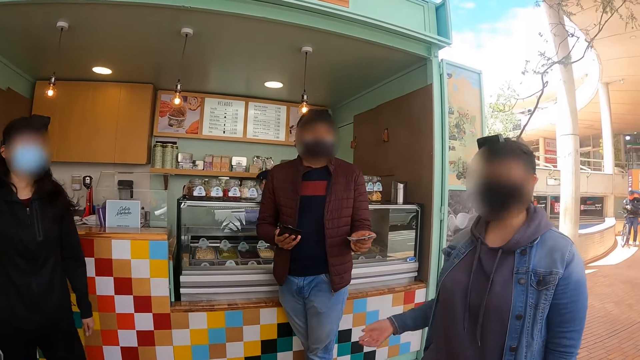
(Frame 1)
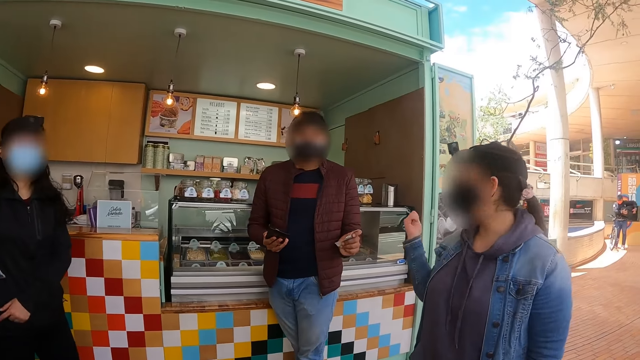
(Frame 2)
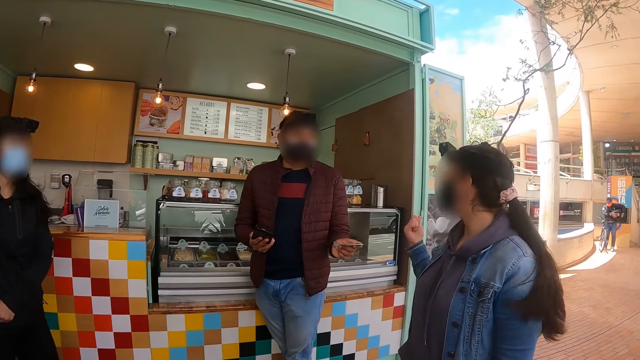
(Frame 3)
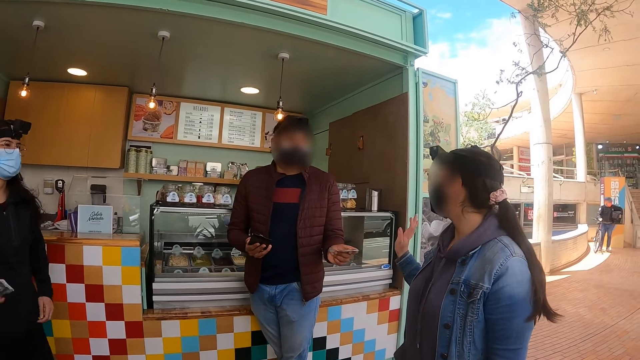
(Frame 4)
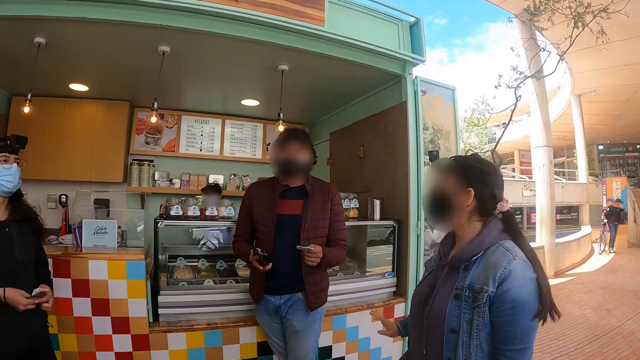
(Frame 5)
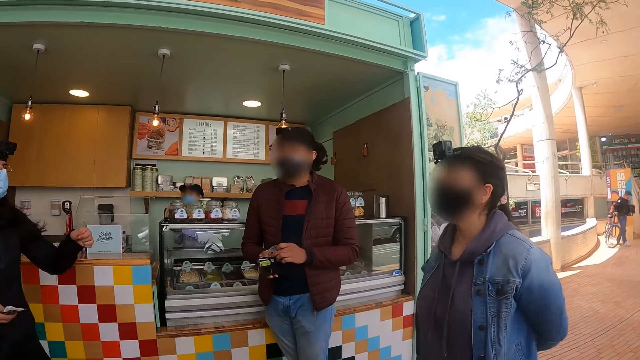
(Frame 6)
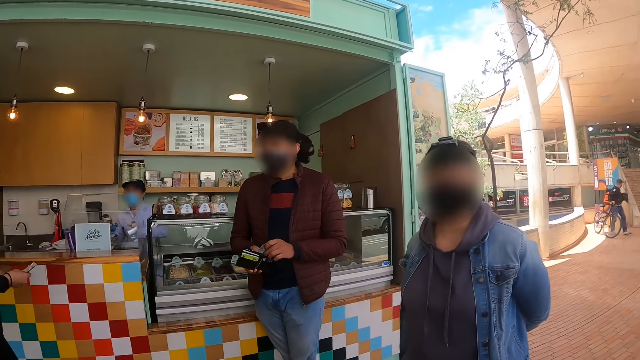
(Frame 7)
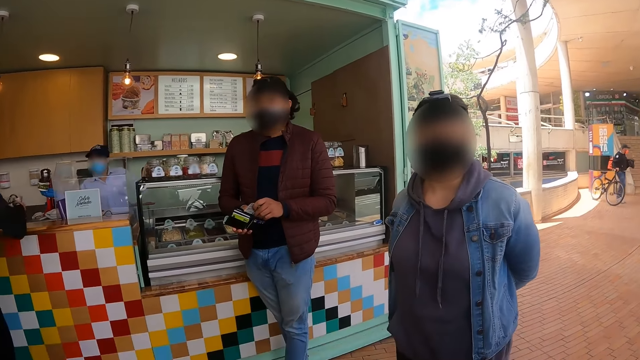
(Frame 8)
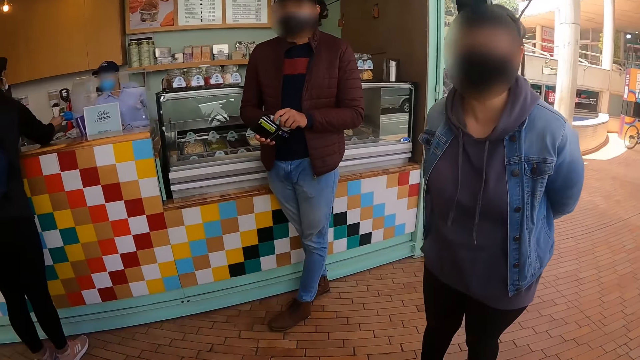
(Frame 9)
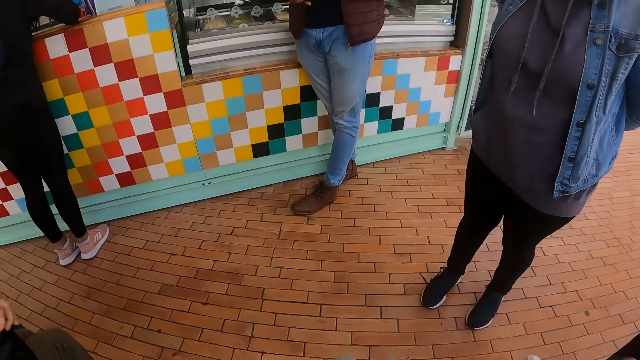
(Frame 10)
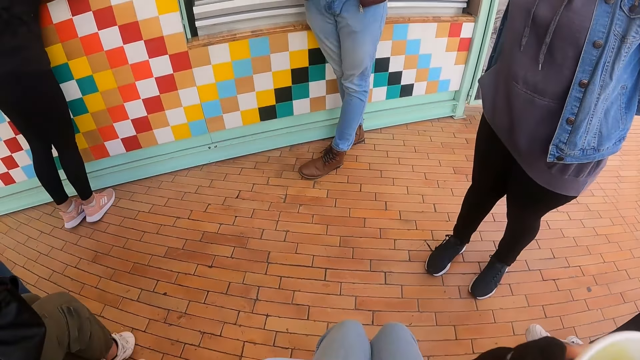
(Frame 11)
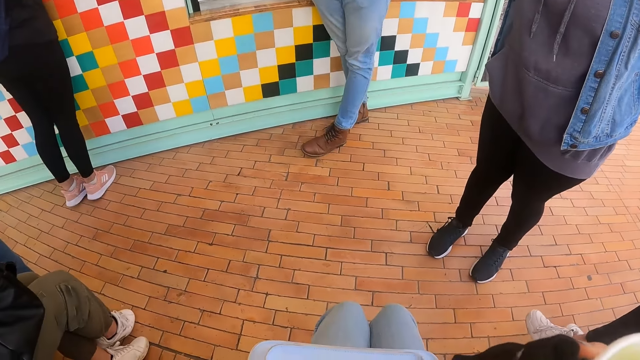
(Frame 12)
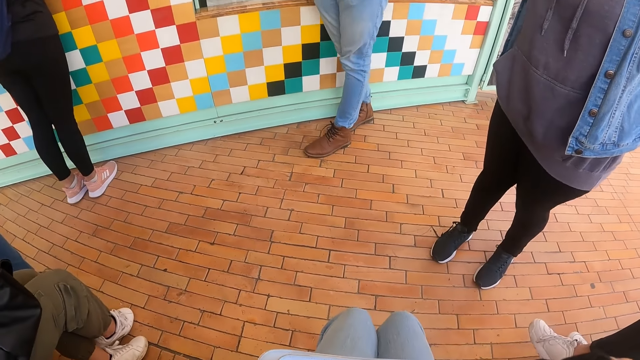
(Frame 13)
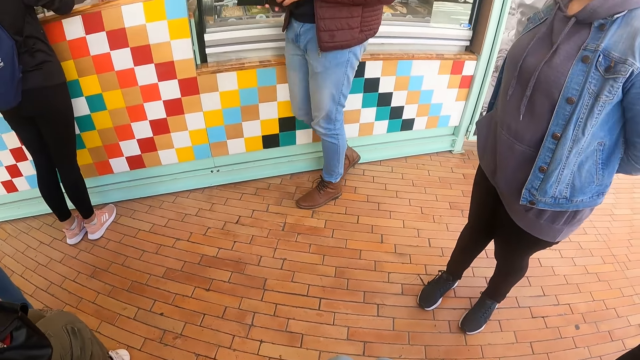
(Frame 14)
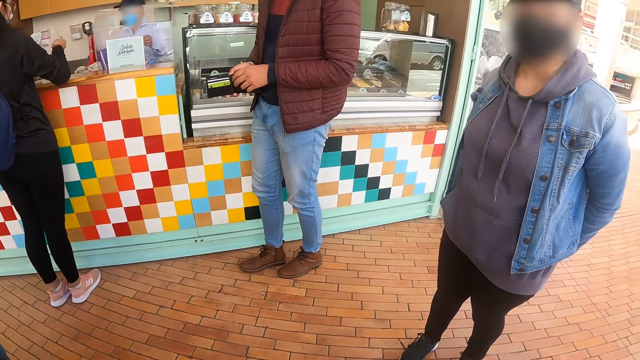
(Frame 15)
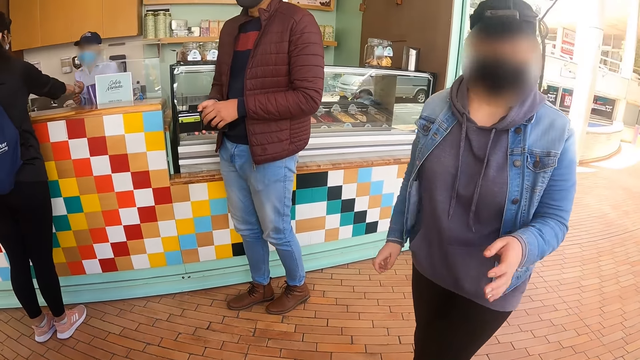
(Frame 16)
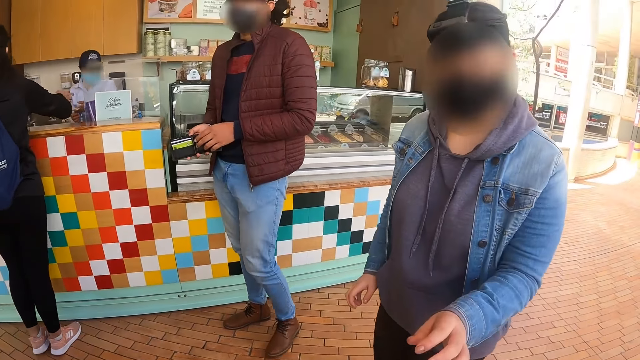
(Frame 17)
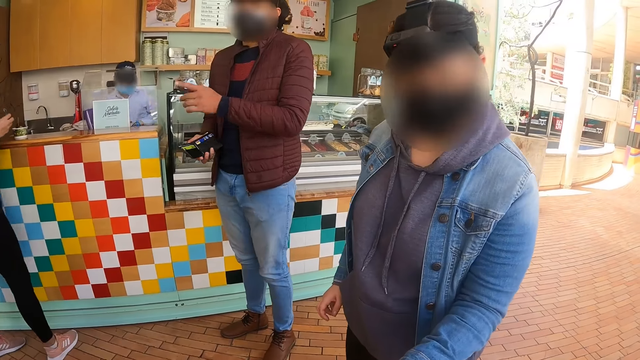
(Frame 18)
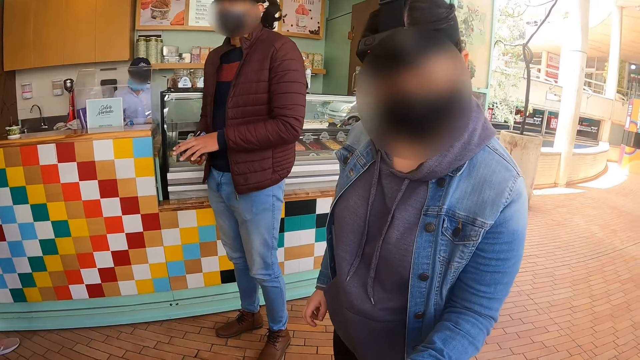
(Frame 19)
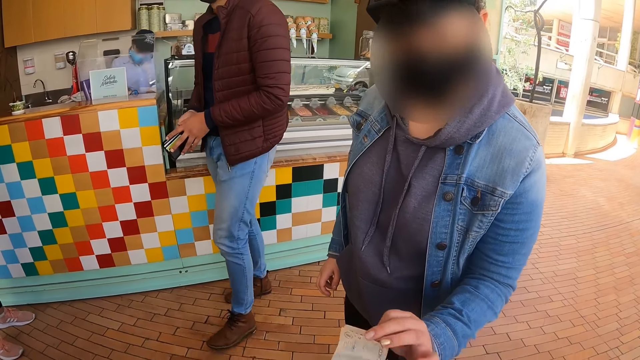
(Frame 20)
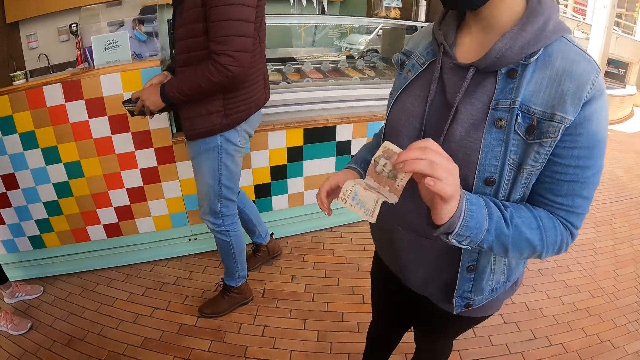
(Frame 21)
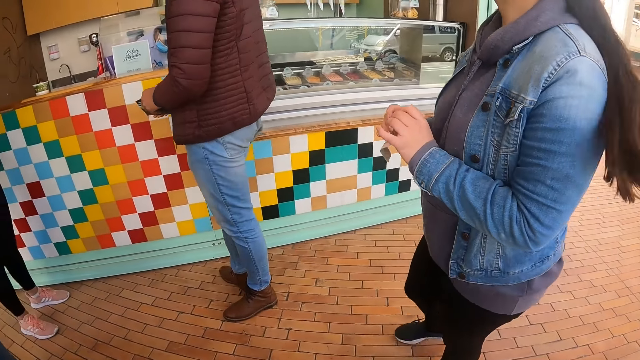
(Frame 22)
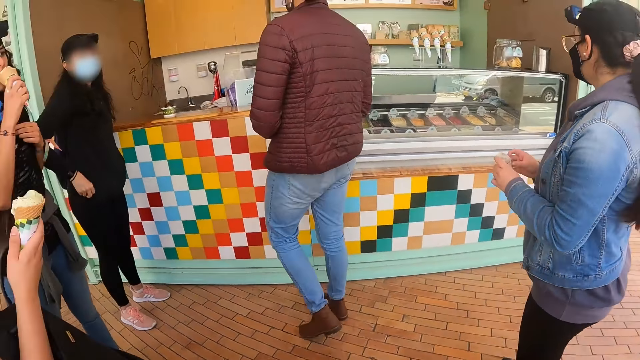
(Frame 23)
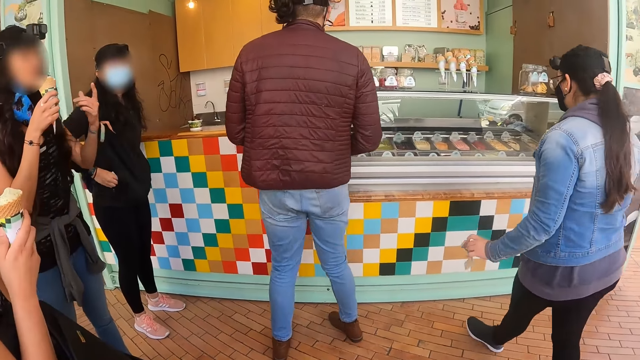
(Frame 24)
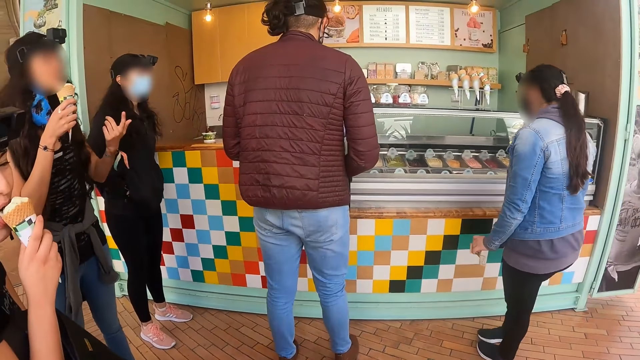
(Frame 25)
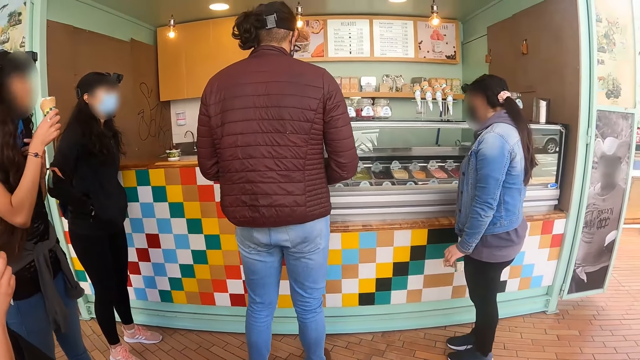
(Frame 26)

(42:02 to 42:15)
A lady walks towards the camera wearer. The lady picks money from the camera wearer. The camera wearer hands the lady the money. Another lady walks in the ice cream parlor.

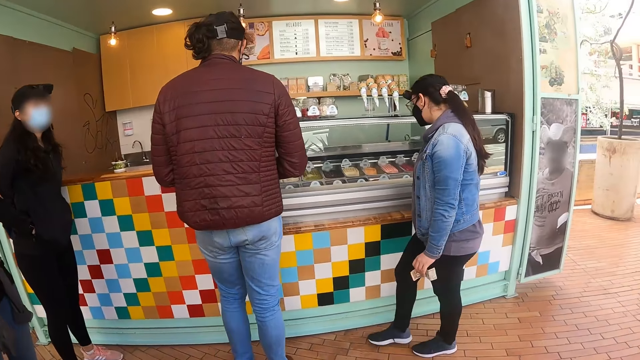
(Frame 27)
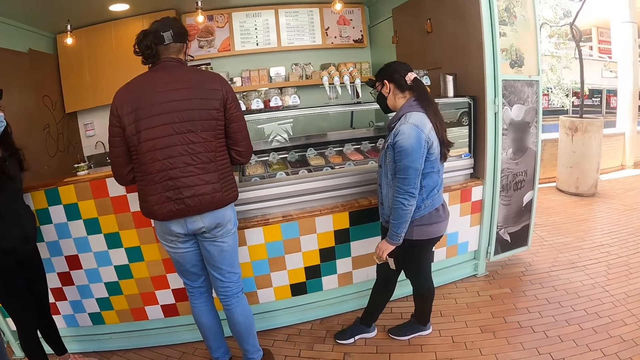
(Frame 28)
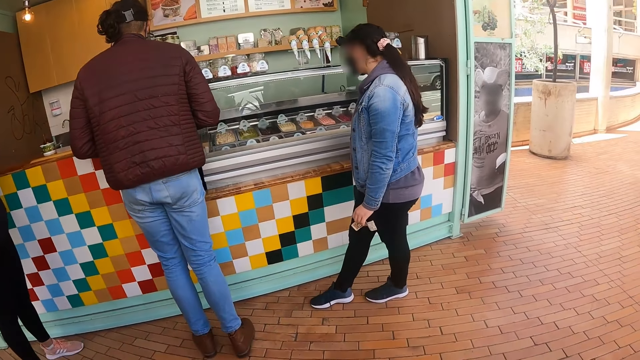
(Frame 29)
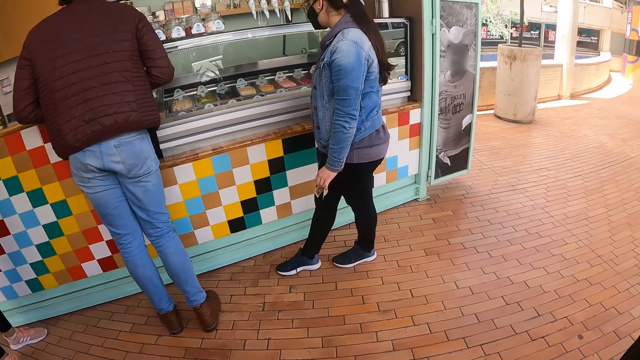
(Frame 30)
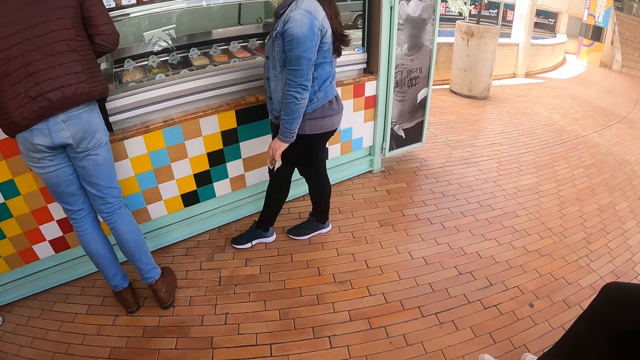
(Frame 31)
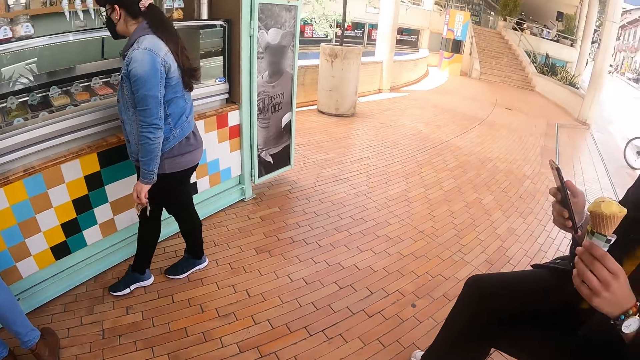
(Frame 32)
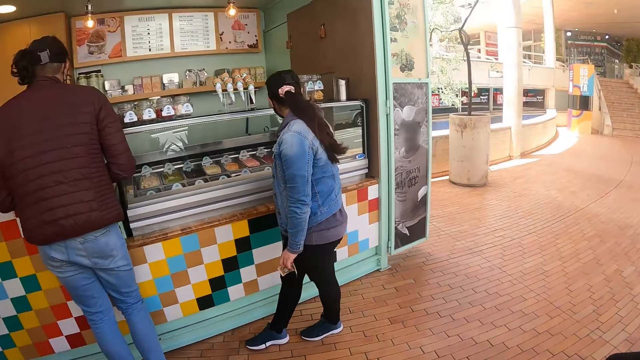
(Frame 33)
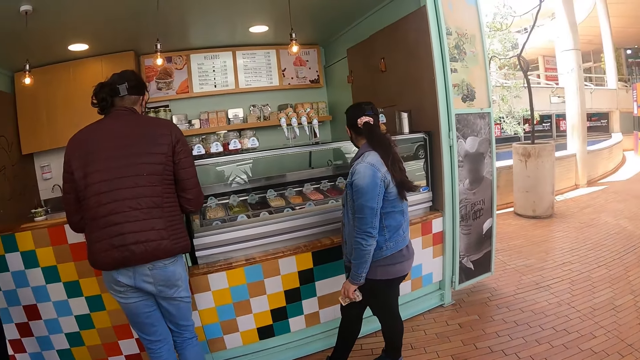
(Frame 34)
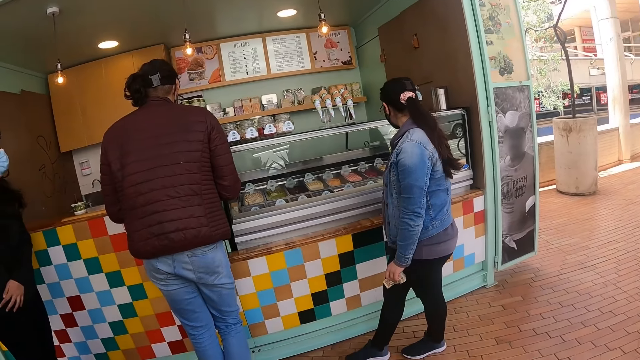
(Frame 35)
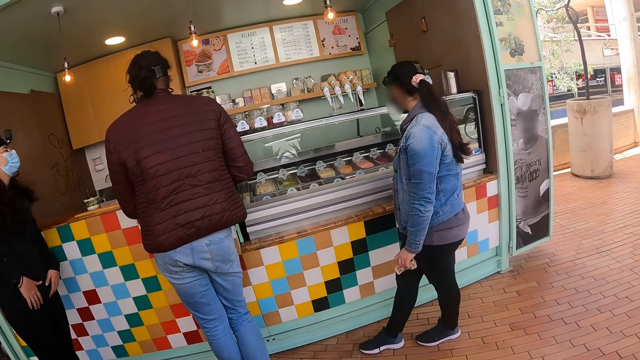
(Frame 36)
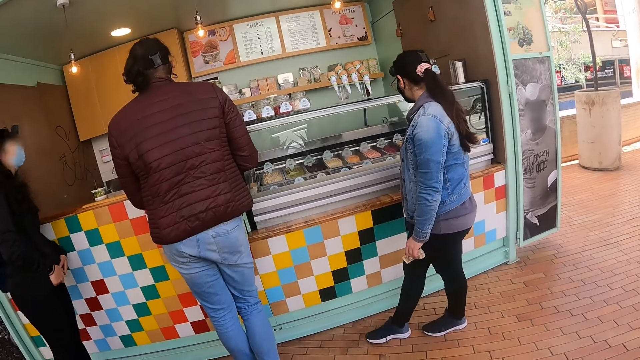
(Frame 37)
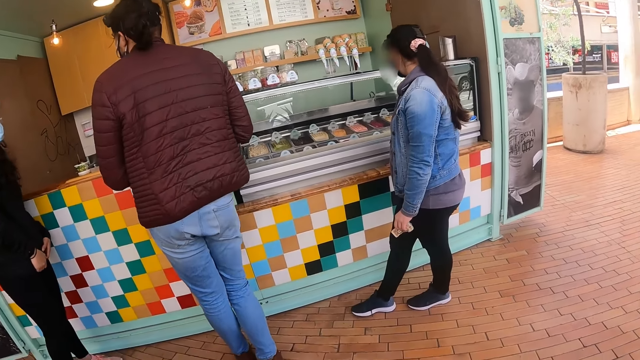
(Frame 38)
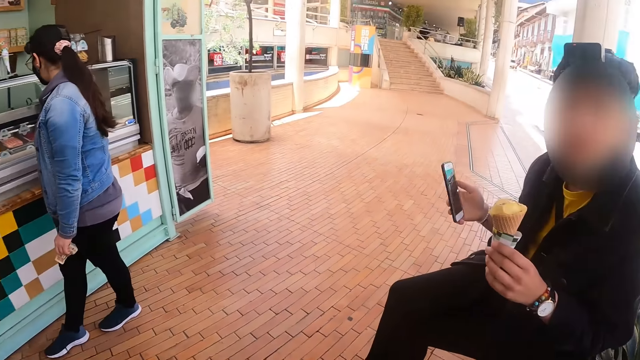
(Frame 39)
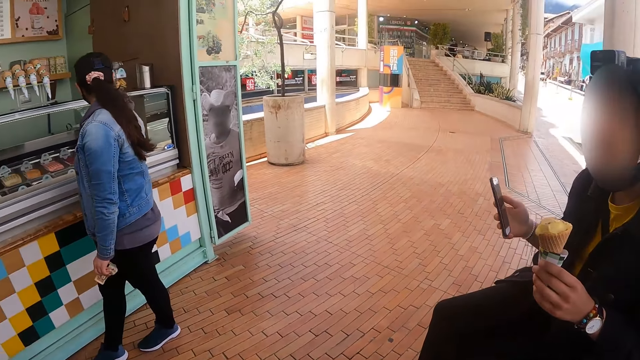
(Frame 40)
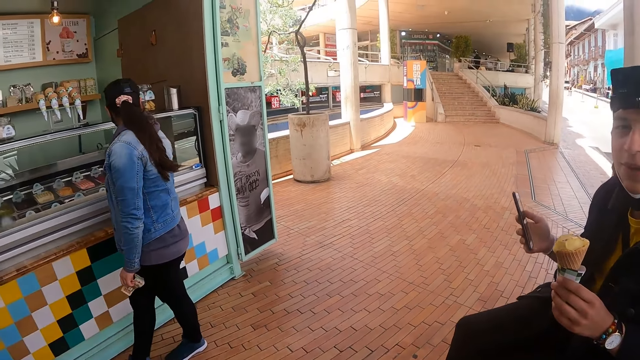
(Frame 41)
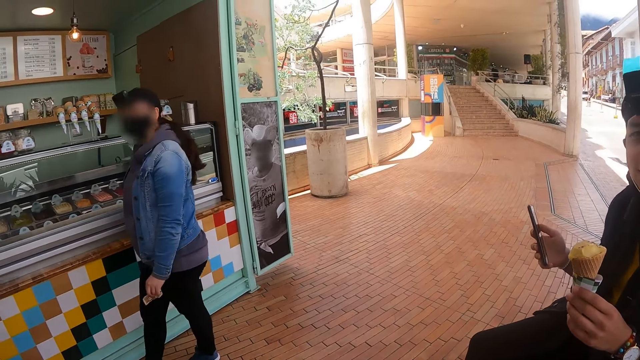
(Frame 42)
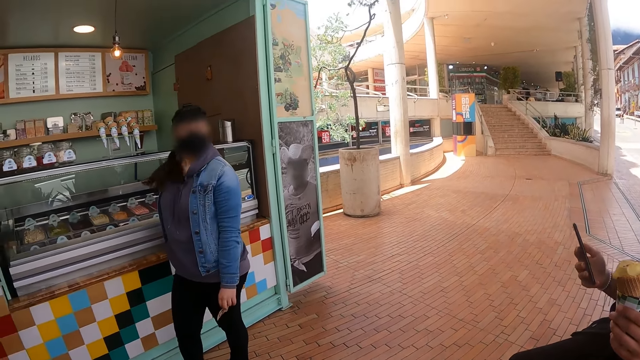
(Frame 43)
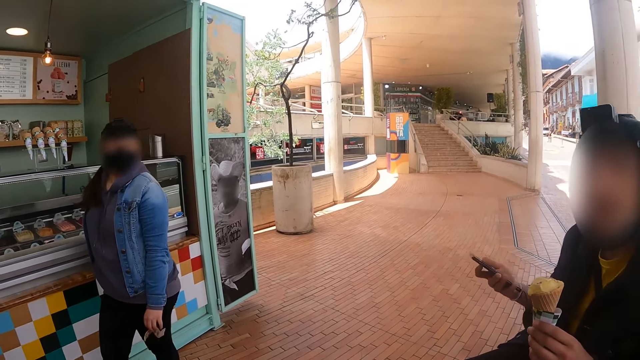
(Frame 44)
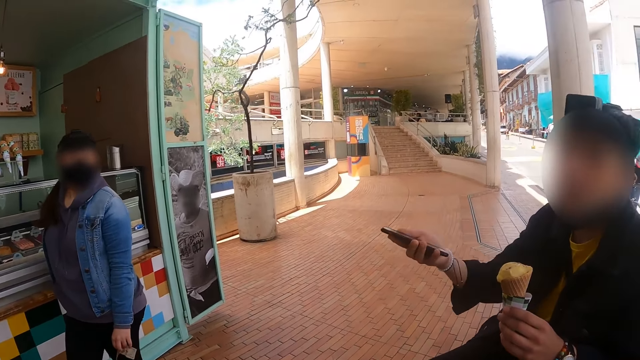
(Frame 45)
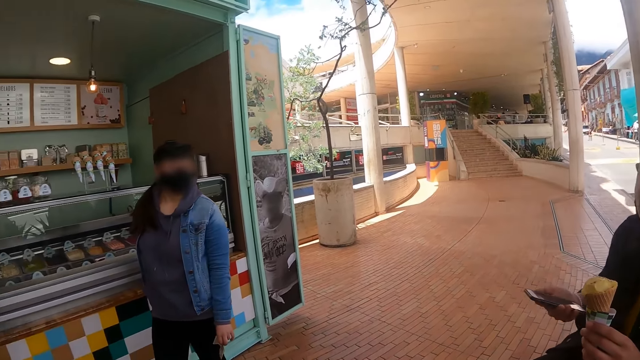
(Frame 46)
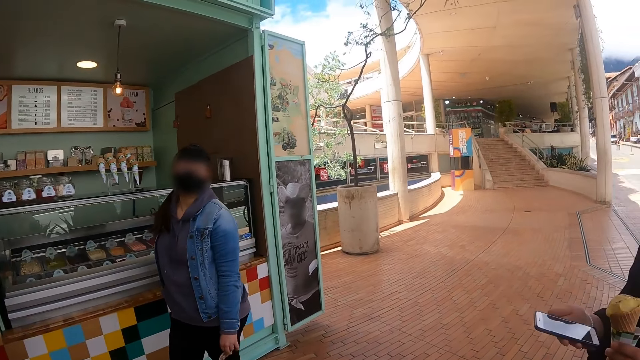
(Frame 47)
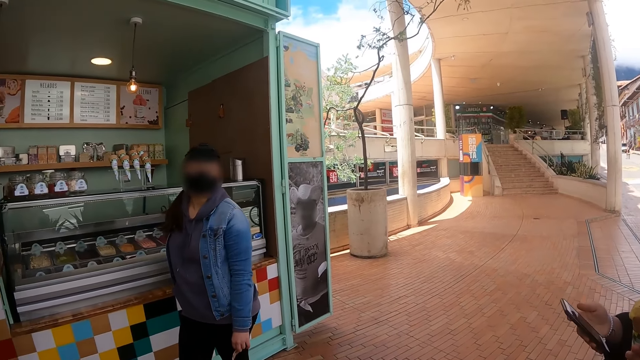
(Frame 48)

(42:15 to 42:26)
A lady looks around. The camera wearer turns around. They interact with a man. The man talks with the camera wearer and uses a phone.
